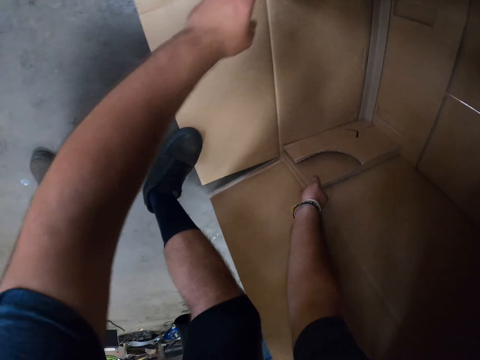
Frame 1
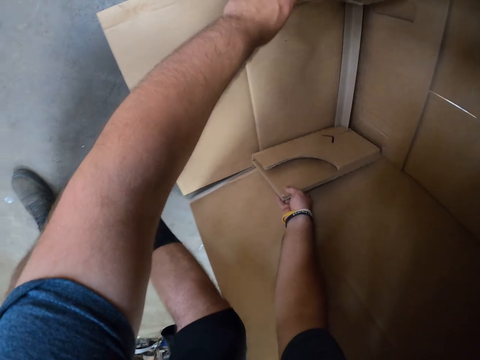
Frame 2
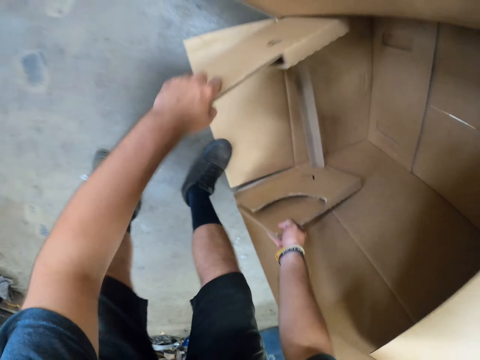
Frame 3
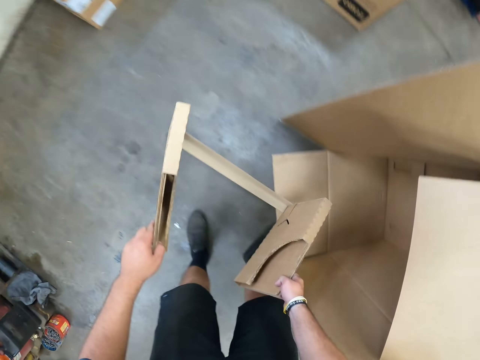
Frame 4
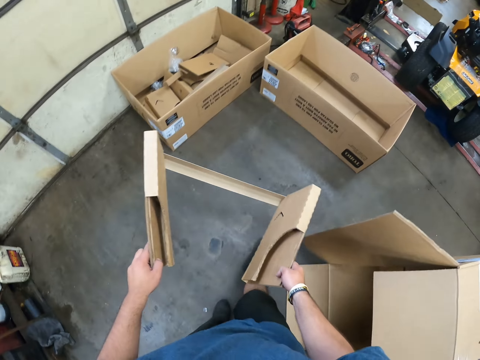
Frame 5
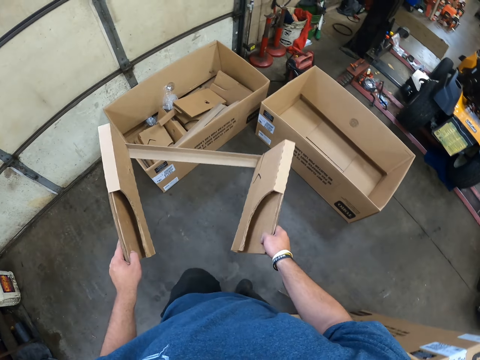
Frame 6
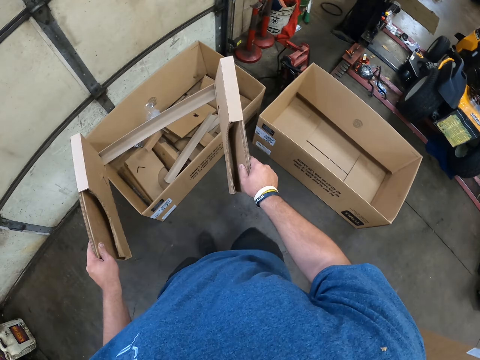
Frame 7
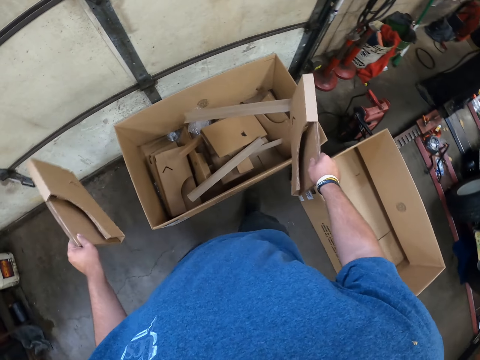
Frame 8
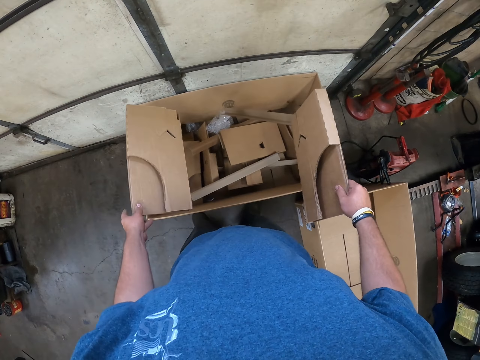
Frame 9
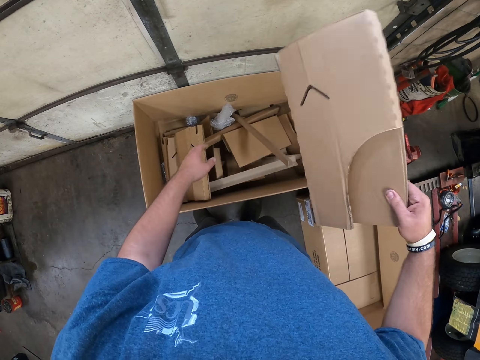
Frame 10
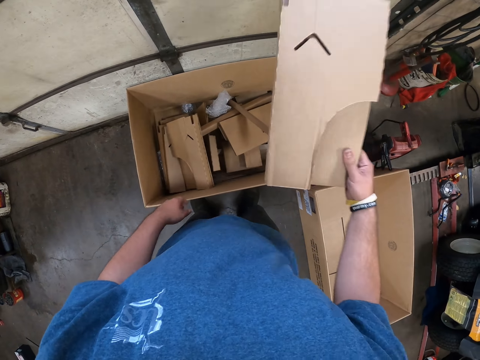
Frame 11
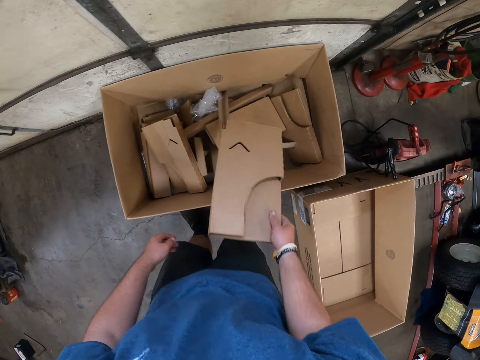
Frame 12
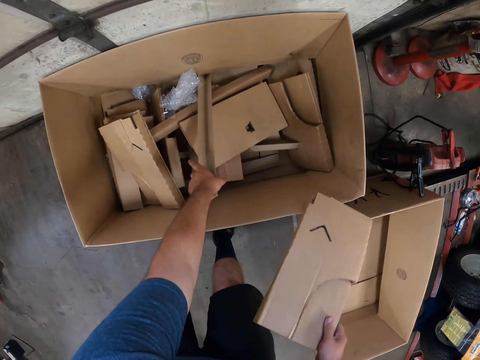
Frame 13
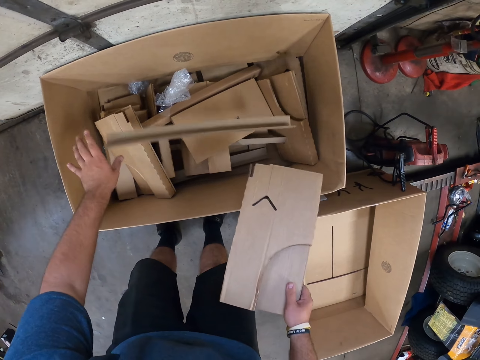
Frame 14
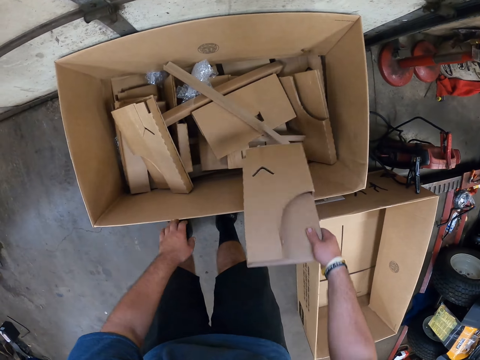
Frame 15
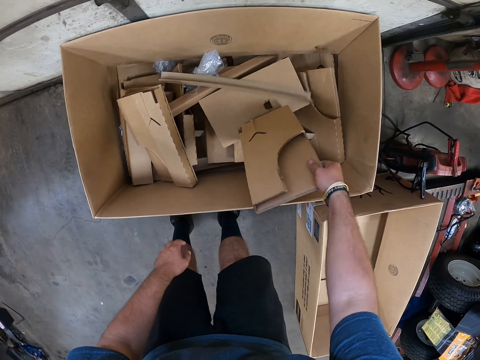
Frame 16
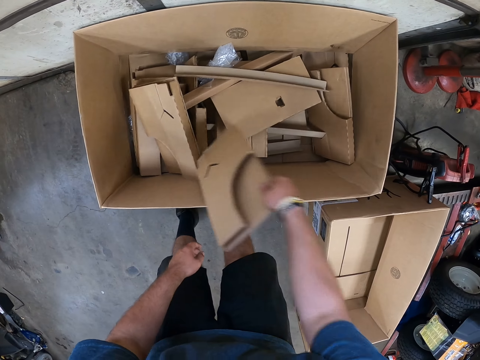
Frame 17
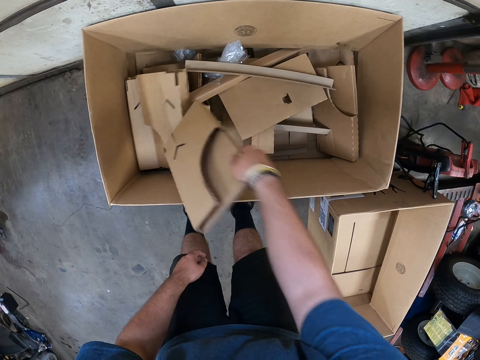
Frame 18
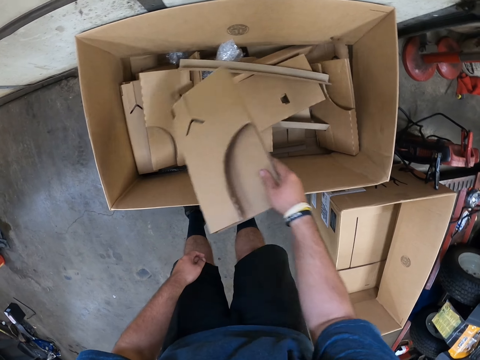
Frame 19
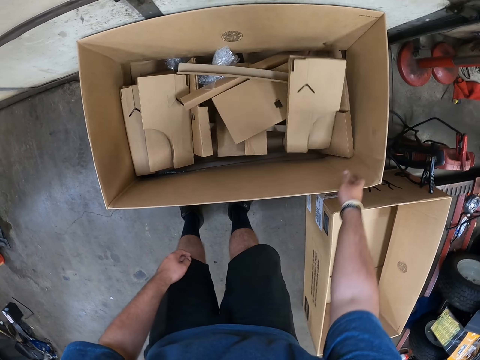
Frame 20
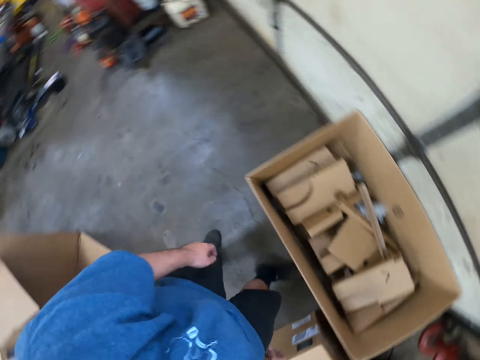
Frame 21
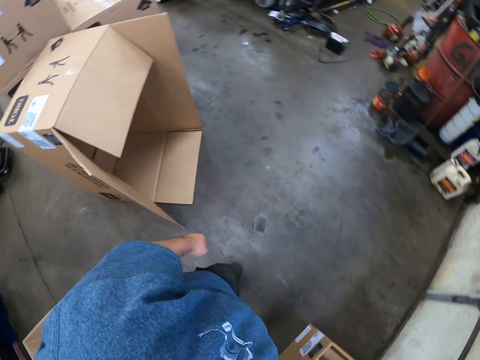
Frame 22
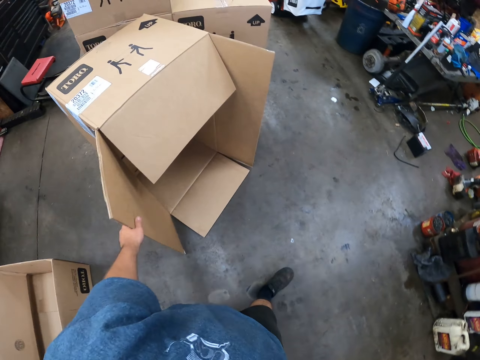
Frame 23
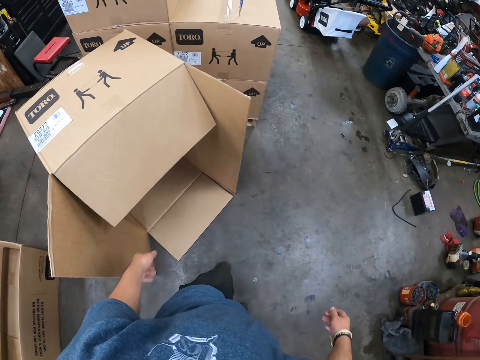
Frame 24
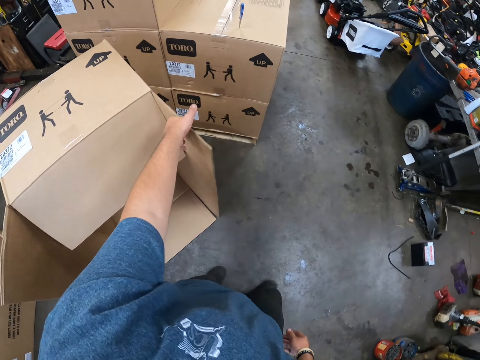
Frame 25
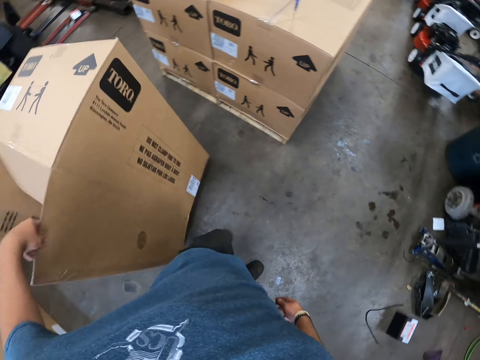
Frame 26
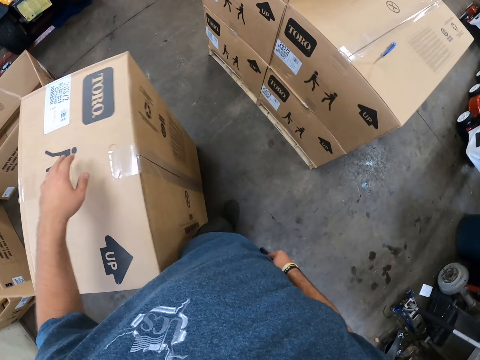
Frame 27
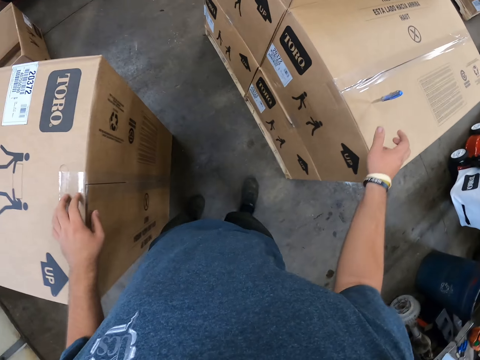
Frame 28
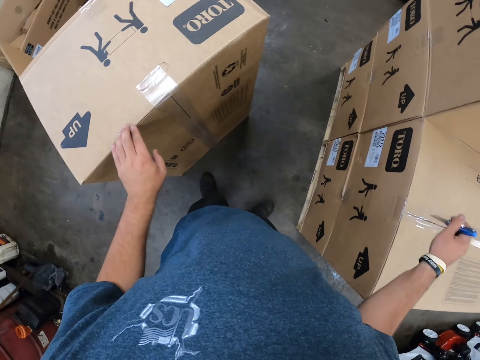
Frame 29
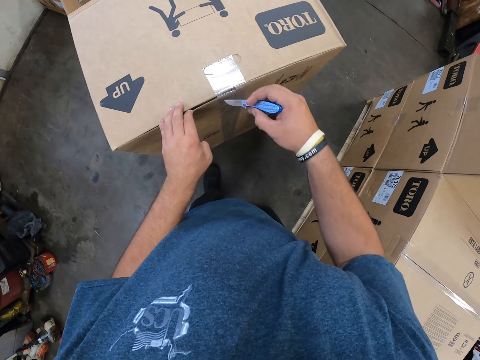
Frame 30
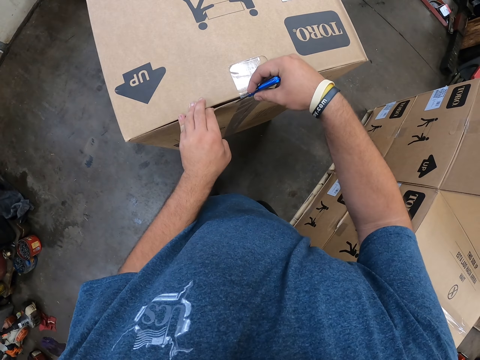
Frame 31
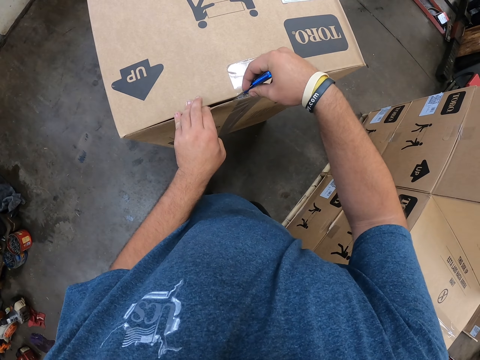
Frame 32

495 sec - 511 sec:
The camera wearer picks the carton box from the box. They pick the carton box again. They walk around. They hold the carton box. They put the box inside the box. They throw the carton box down. They hit the box with a box. They pick the box from the box. They hold the carton box. They throw the box in the box. They throw the carton box down. They walk around. They hold the carton box. They turn the box on the floor. They pick up the utility knife on a box.

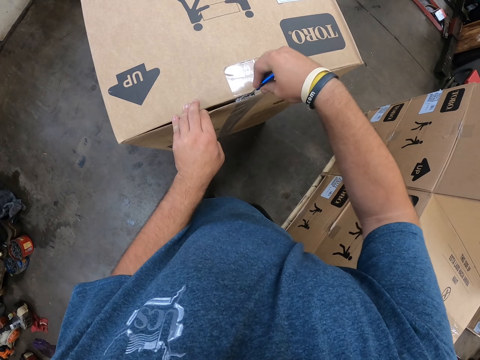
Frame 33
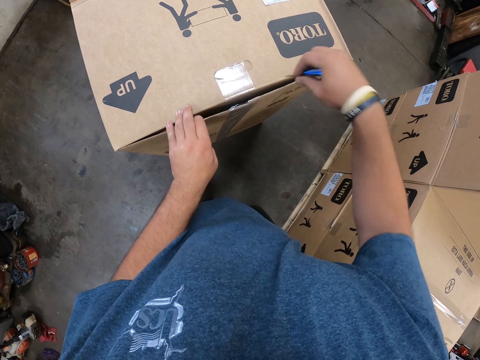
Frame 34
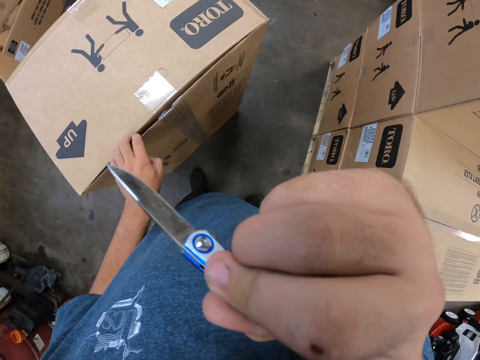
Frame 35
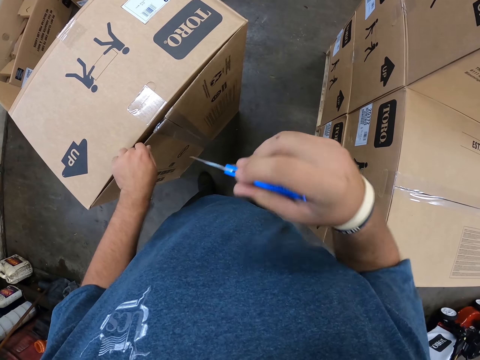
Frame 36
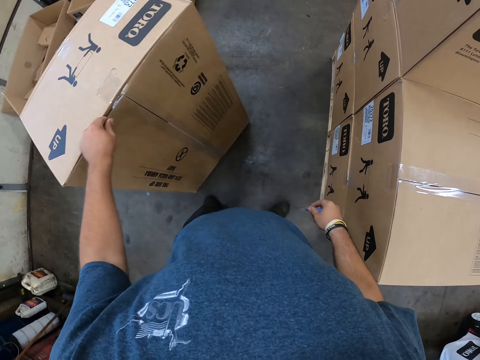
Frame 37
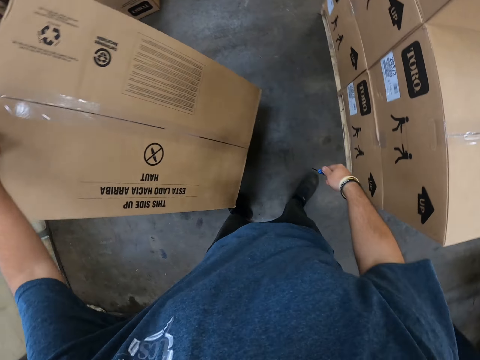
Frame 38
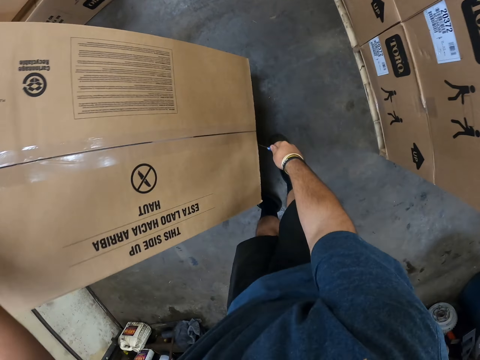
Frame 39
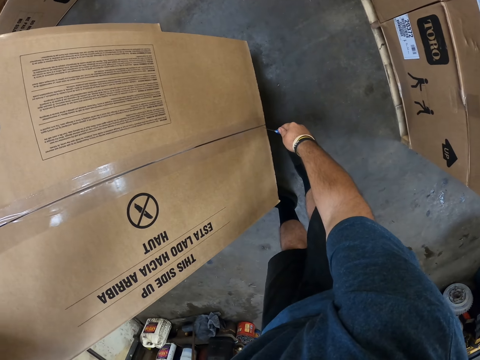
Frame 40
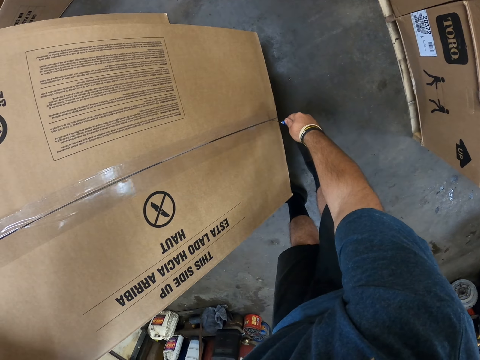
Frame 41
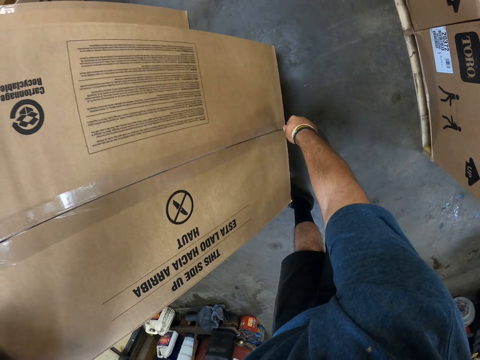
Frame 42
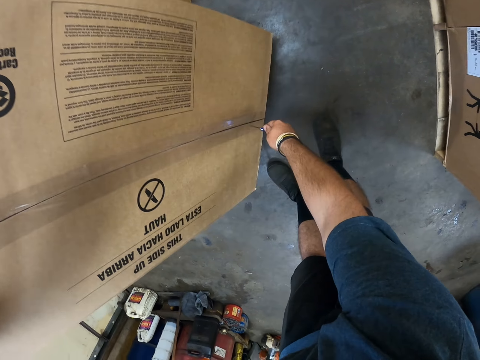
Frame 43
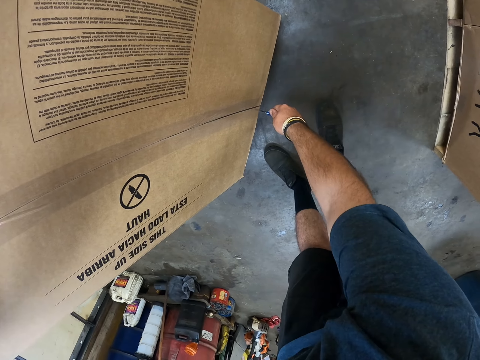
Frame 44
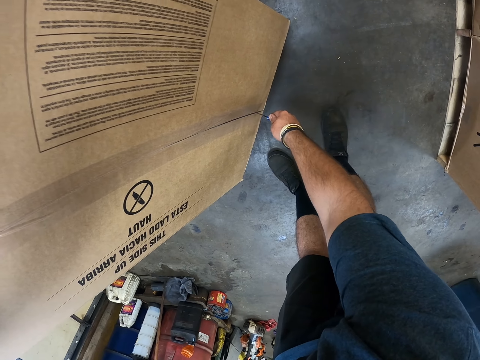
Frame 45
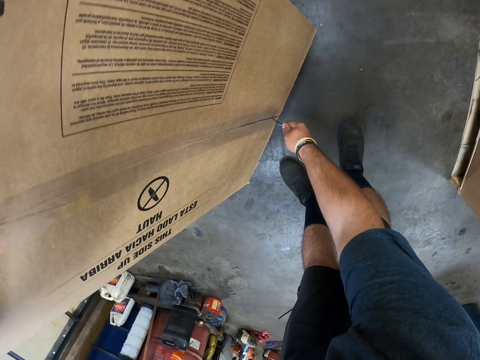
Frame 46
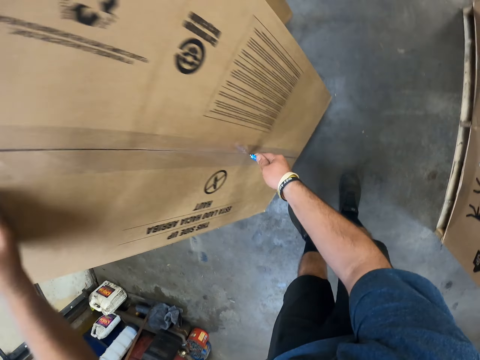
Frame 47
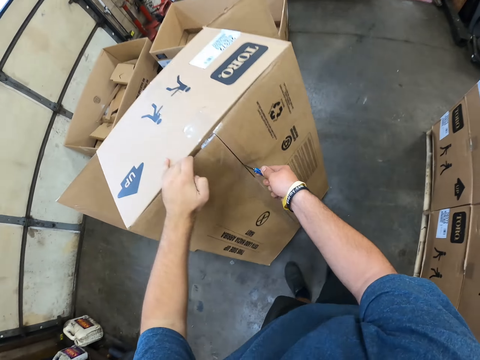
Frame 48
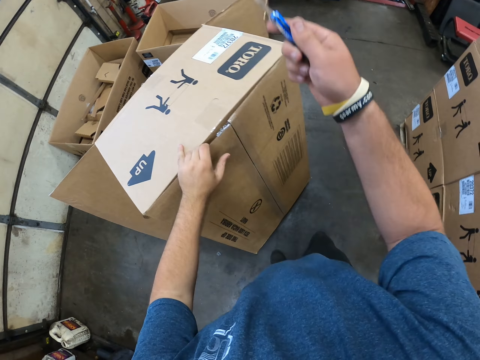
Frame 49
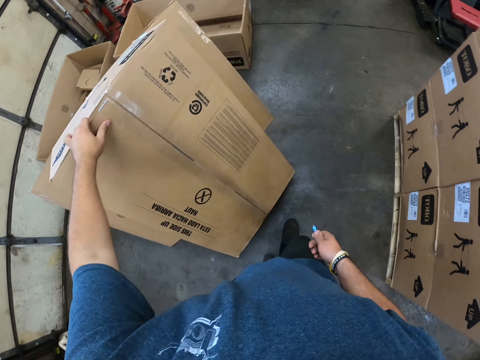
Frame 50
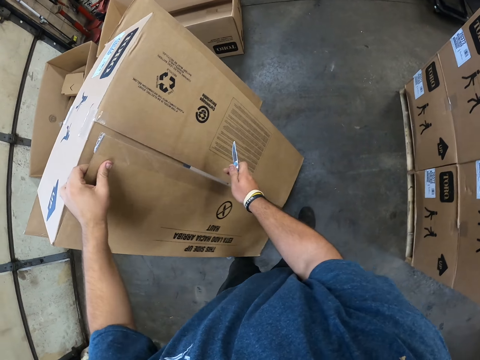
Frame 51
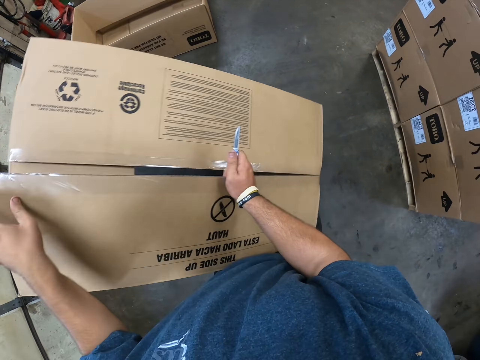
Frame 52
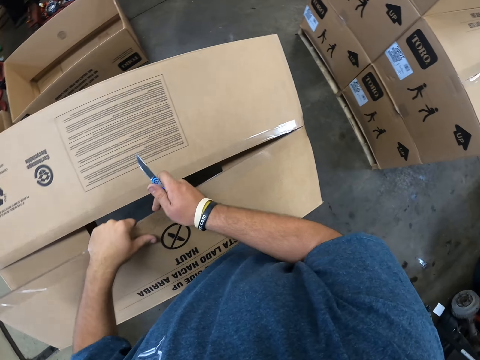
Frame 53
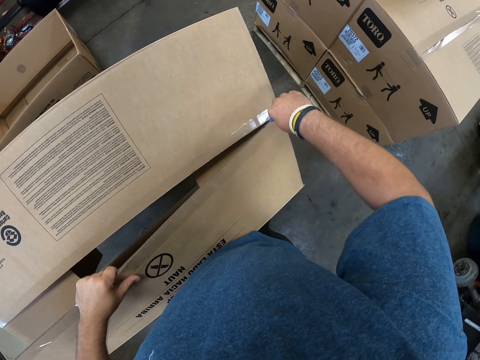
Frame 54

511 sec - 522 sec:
The camera wearer cuts the carton box. He cuts the sellotape with a utility knife. He lifts his right hand. He picks the carton box. He bends on a box. He cuts the carton box. He holds the carton box.
